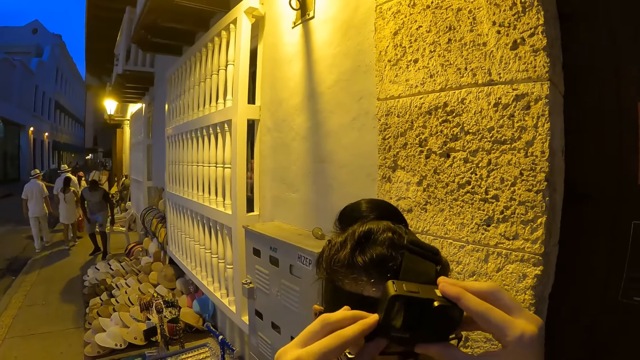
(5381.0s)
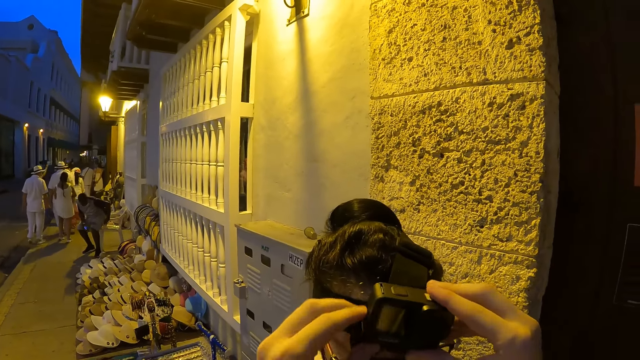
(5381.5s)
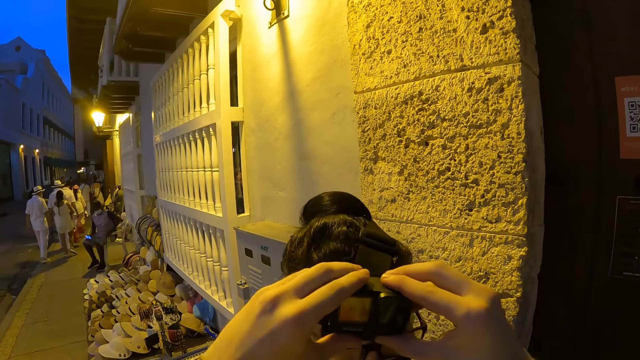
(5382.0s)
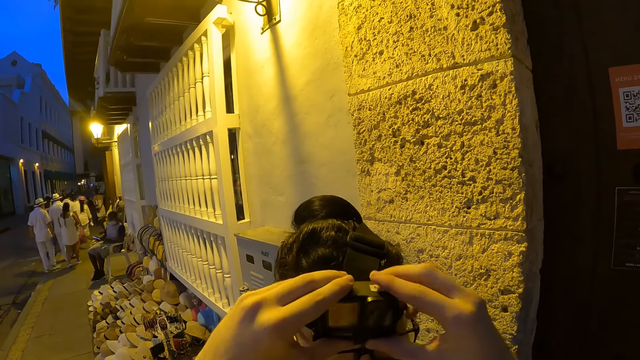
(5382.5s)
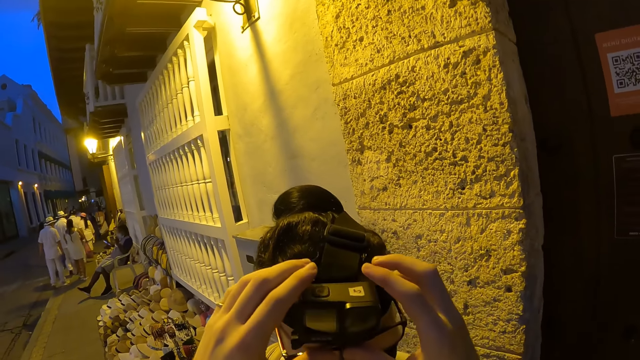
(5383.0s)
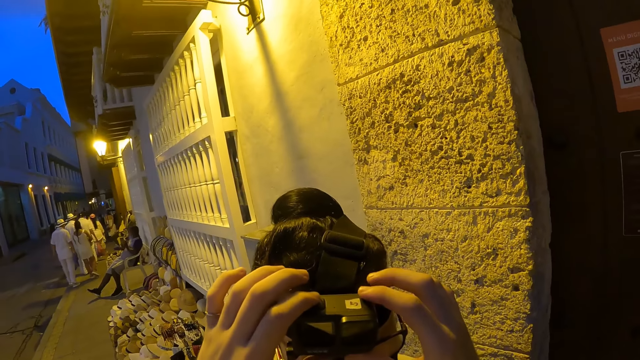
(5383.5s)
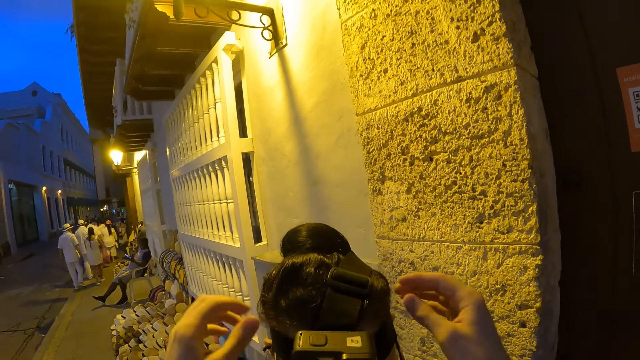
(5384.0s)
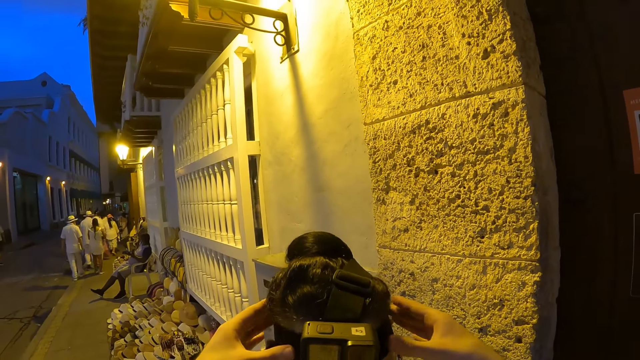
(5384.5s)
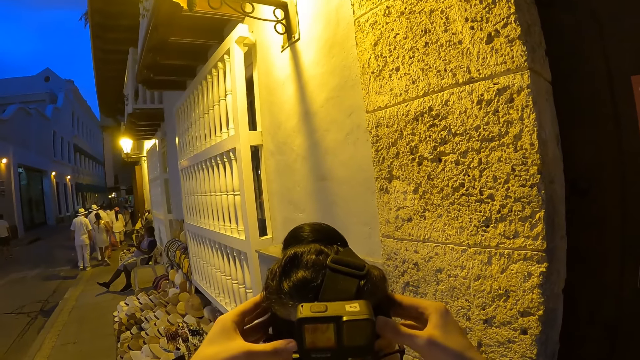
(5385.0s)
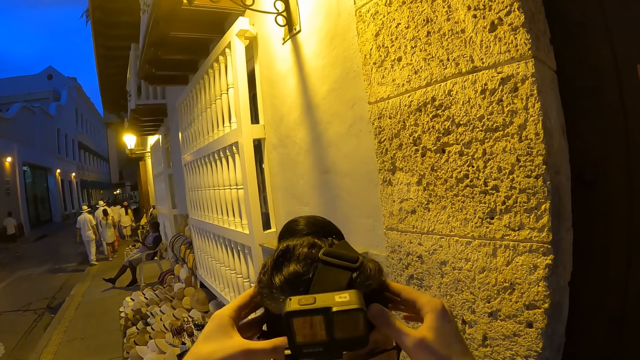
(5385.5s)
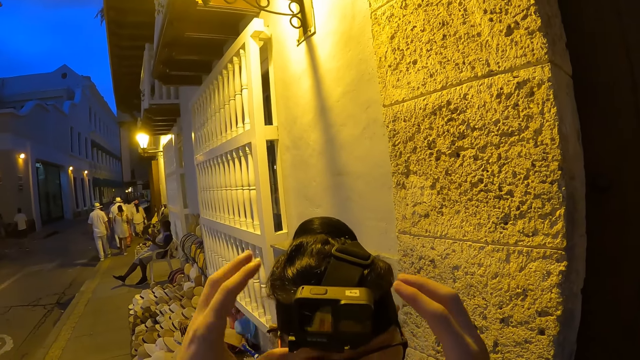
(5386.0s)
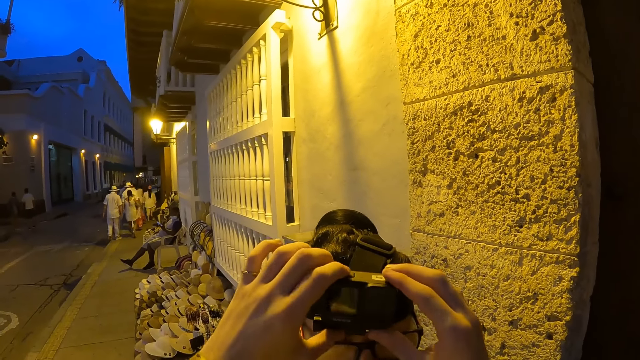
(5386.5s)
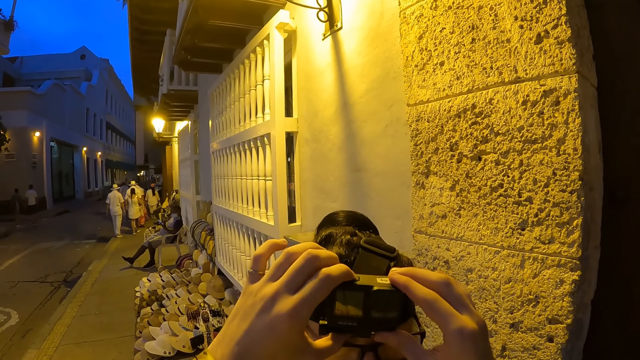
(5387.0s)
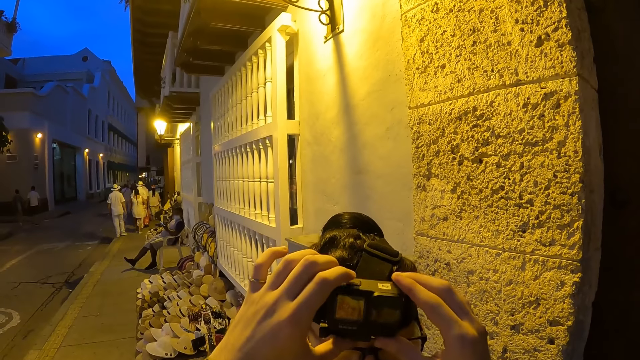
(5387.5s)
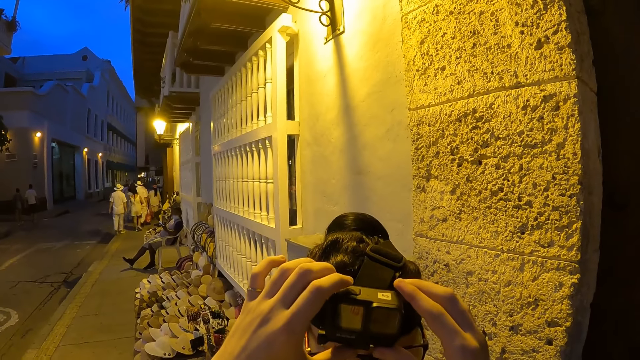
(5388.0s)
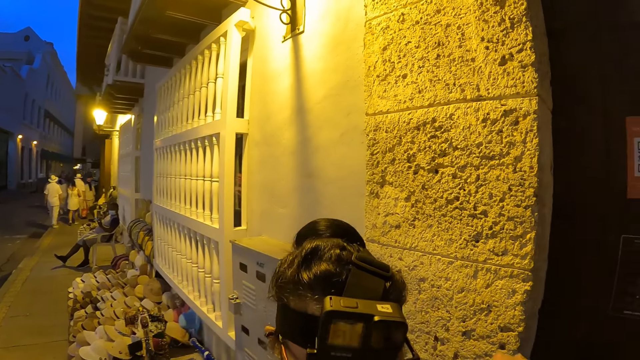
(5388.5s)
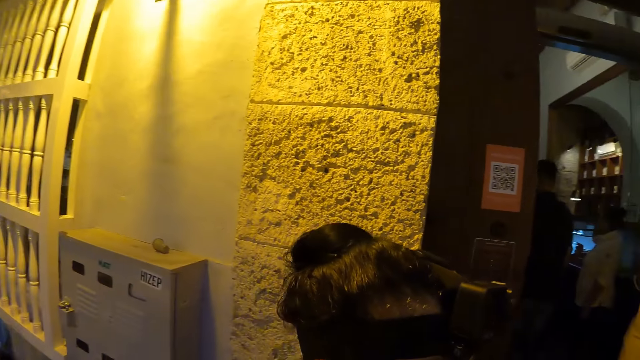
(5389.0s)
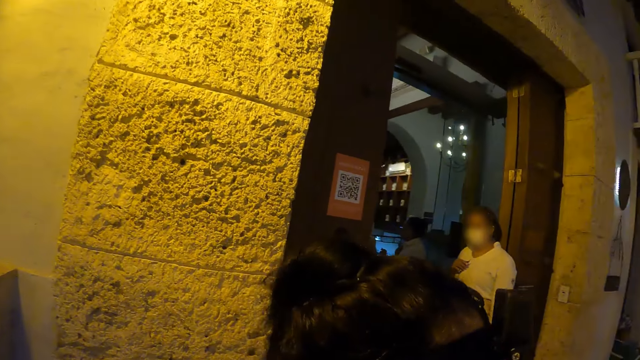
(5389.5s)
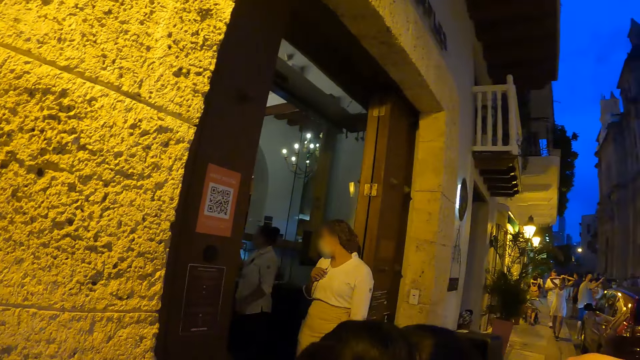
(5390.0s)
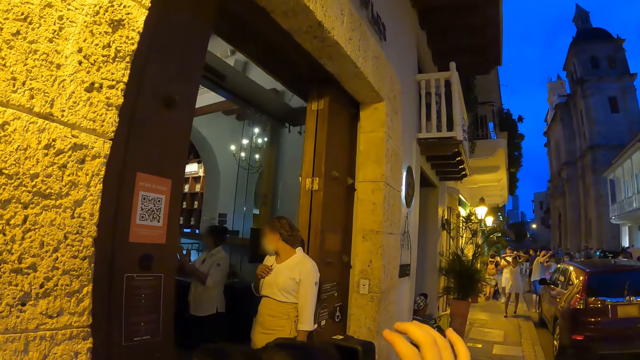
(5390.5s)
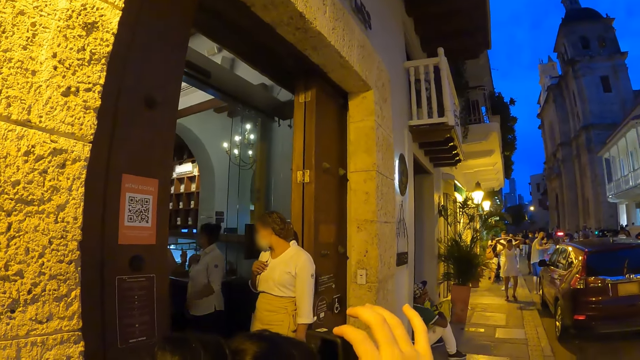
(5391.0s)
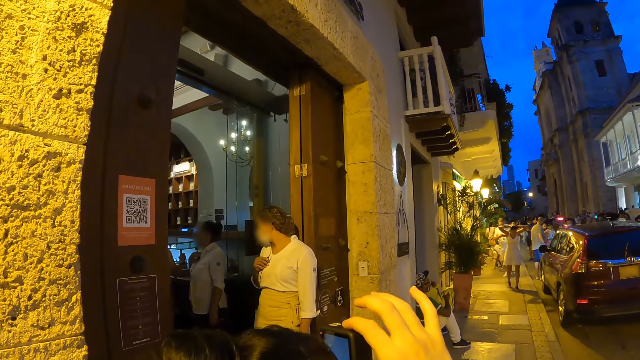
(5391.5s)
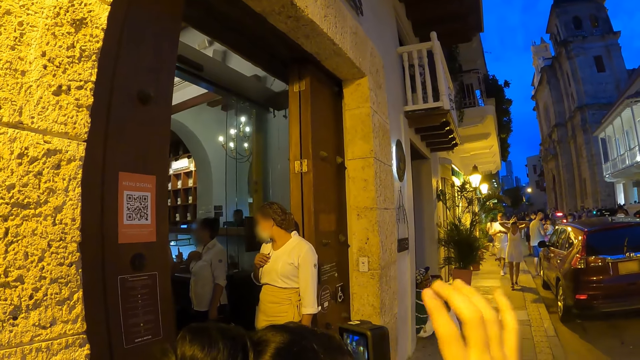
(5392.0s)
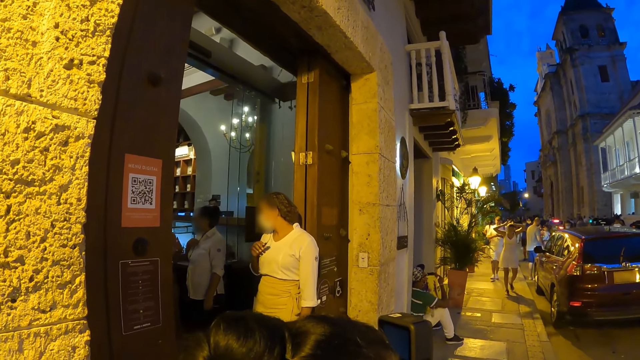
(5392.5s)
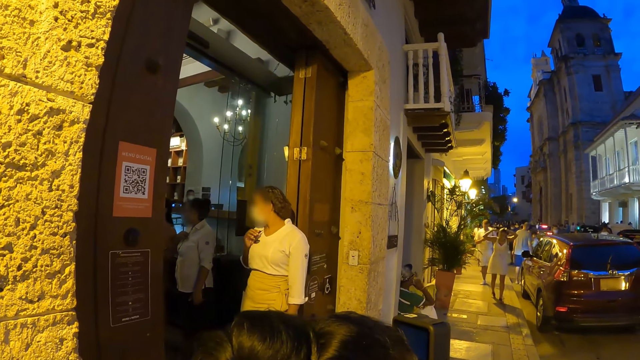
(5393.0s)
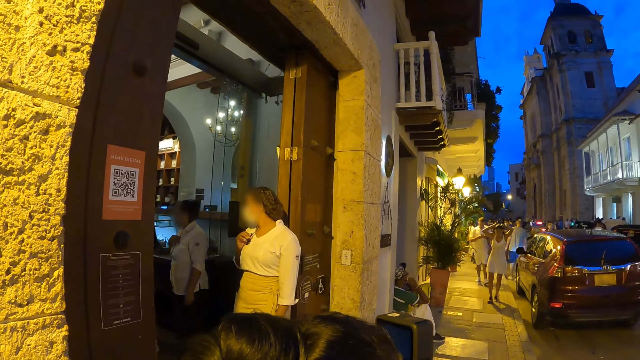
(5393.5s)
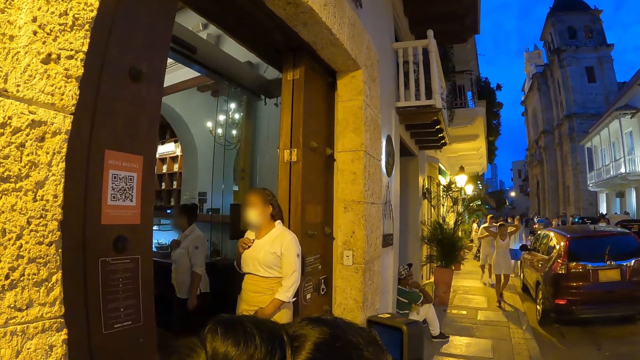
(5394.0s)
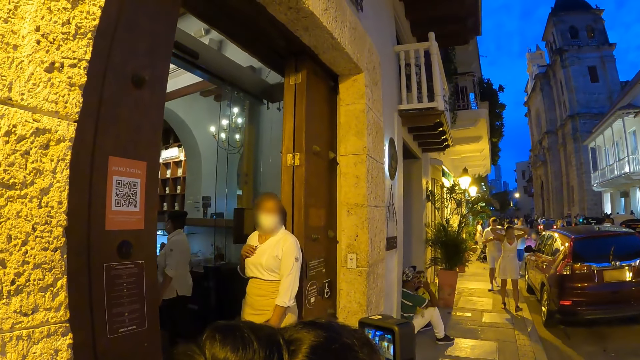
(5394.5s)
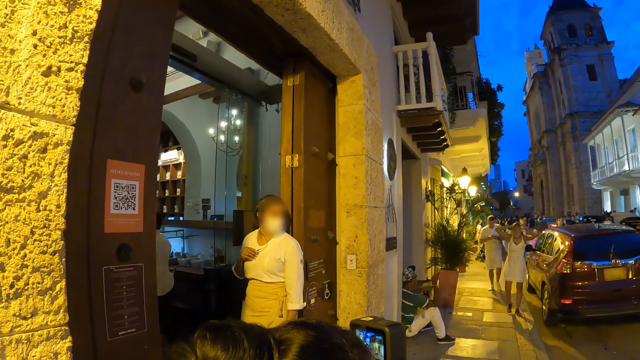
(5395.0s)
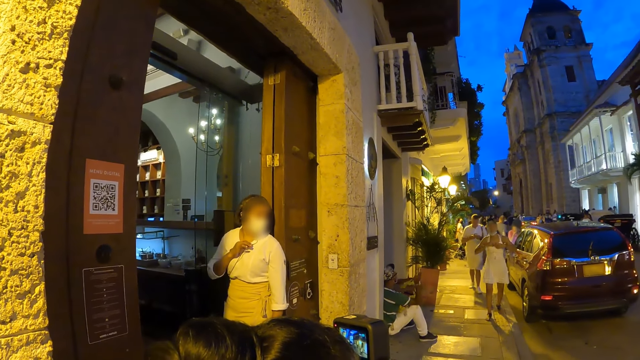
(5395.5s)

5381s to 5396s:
The camera wearer adjusts the position of the camera. She turns around. She adjusts the camera on the woman's head with her right hand. She touches the camera. She looks around.

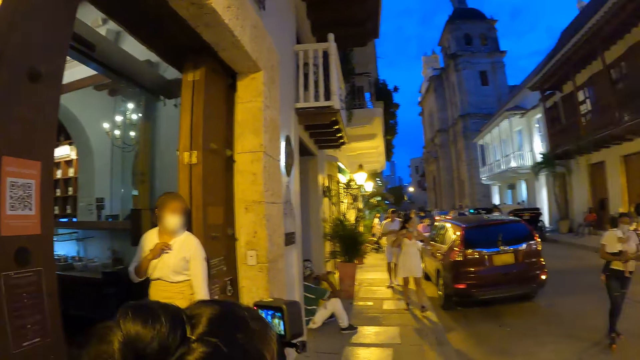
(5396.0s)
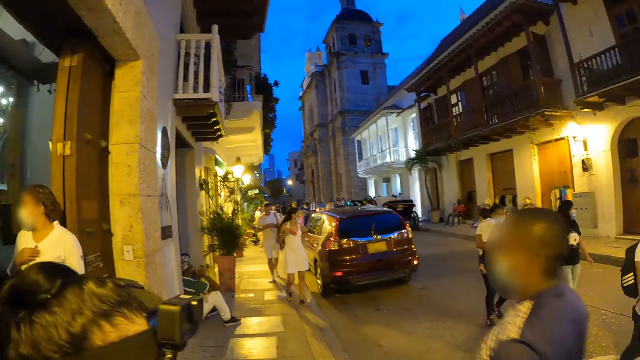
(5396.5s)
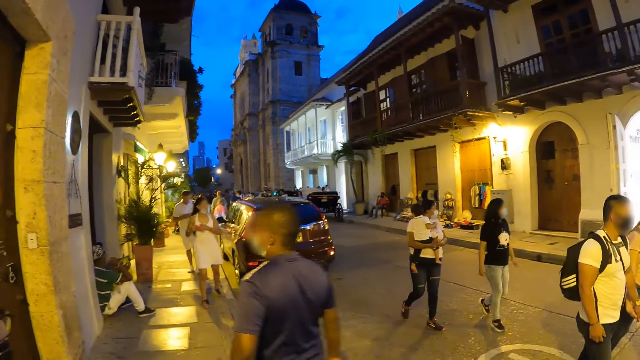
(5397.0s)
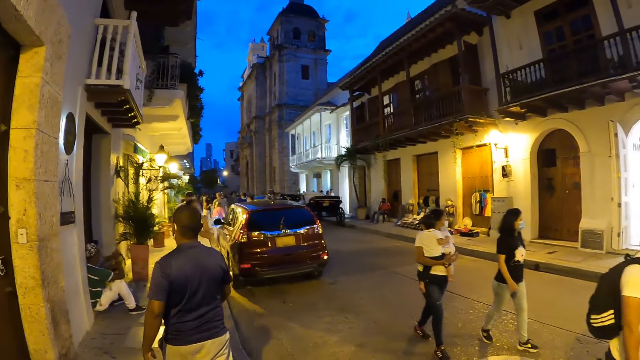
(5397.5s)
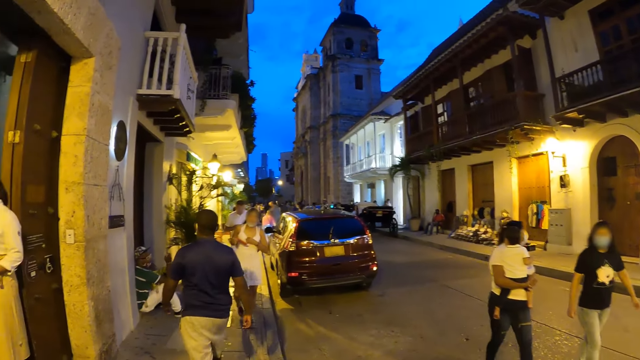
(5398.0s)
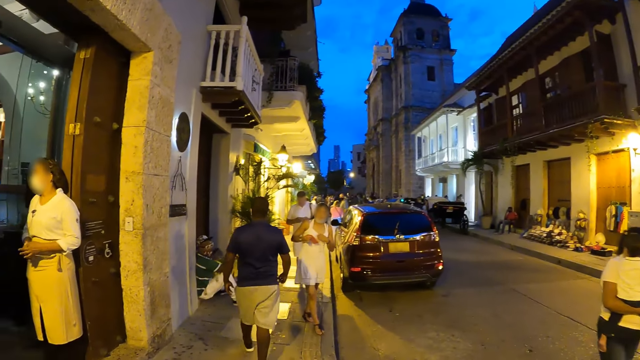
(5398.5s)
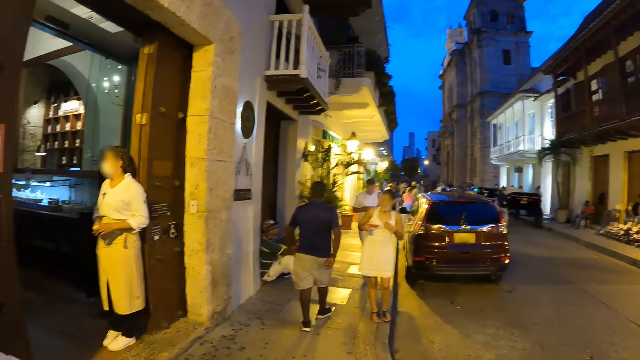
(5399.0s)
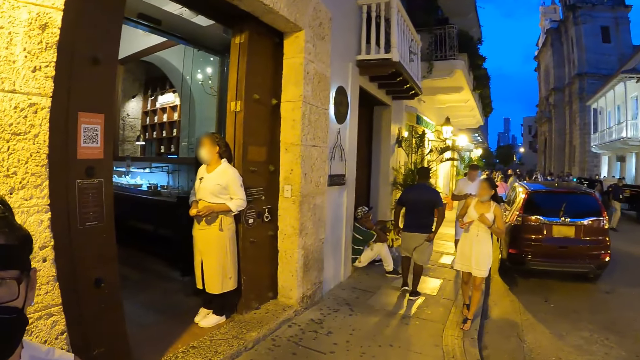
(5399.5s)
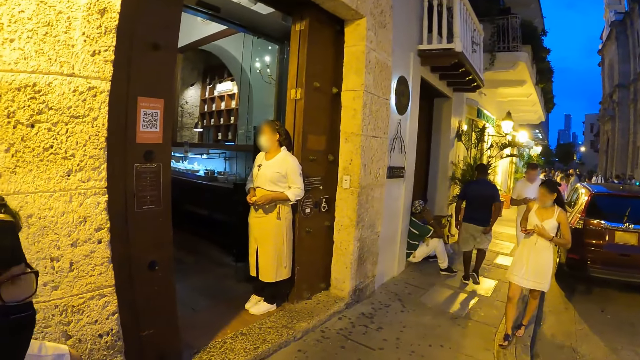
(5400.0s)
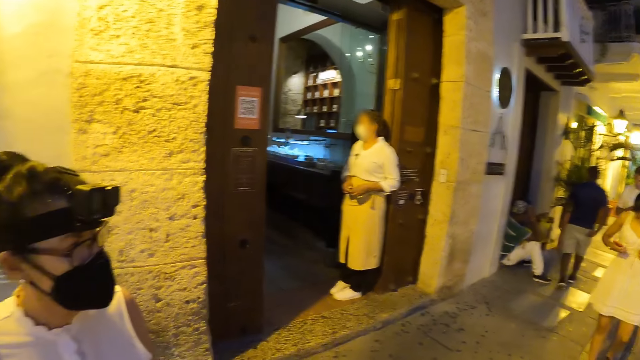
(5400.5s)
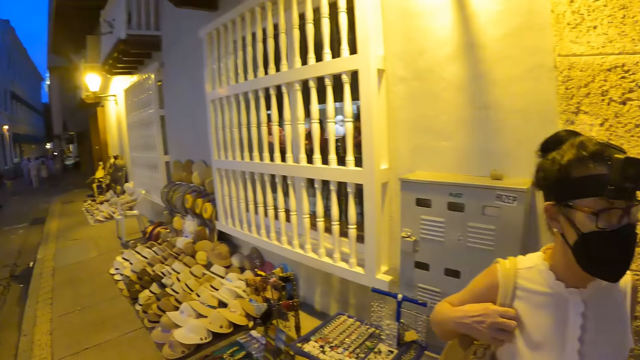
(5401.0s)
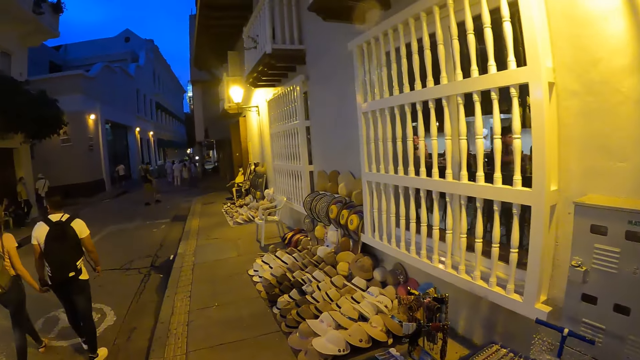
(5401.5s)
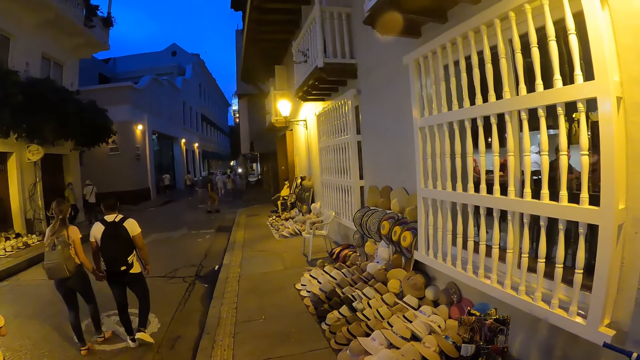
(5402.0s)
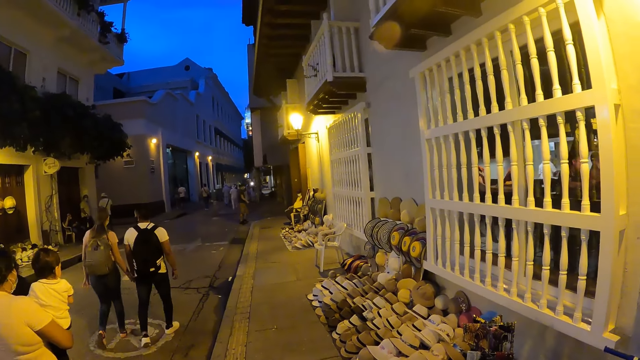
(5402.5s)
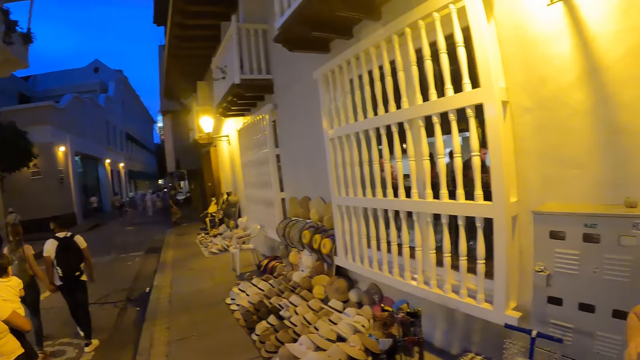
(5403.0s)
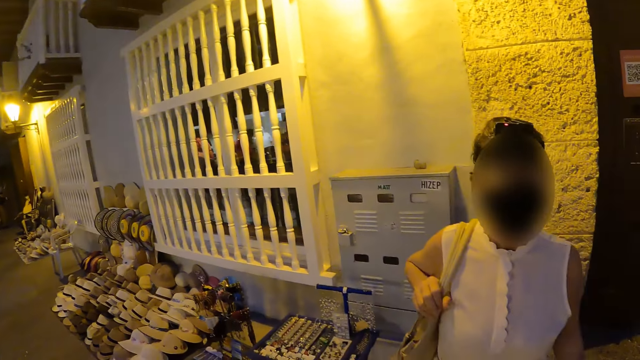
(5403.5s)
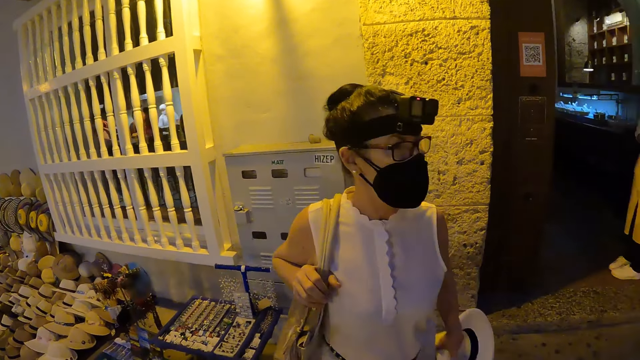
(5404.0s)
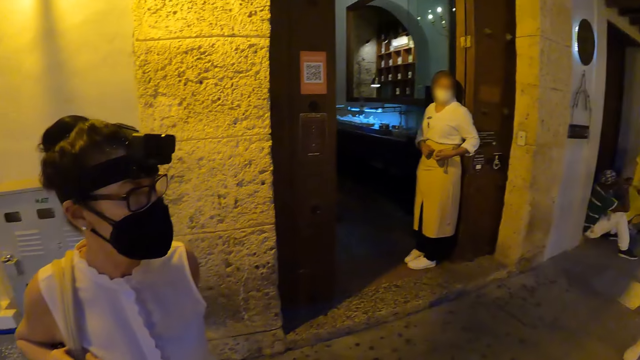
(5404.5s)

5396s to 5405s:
The camera wearer turns around. They look around.
